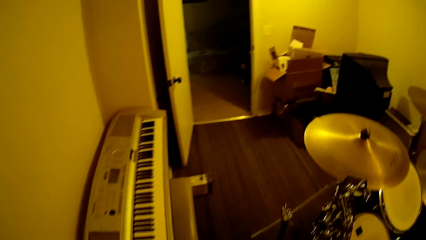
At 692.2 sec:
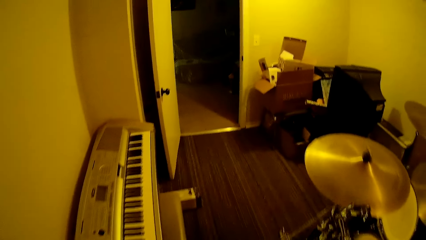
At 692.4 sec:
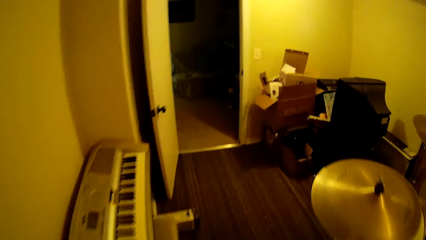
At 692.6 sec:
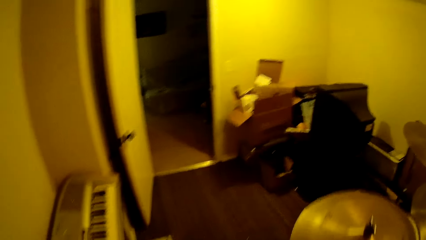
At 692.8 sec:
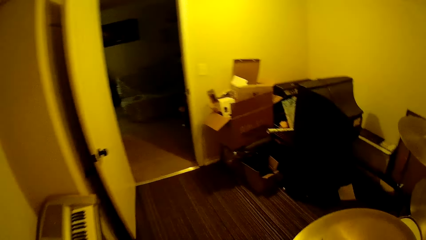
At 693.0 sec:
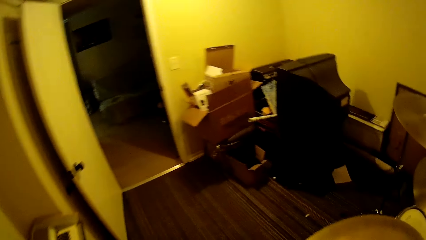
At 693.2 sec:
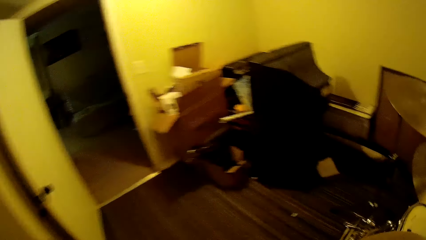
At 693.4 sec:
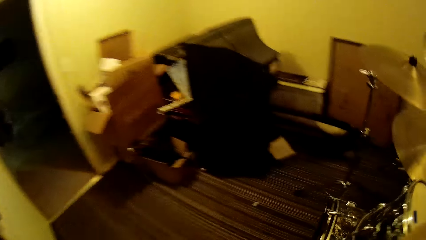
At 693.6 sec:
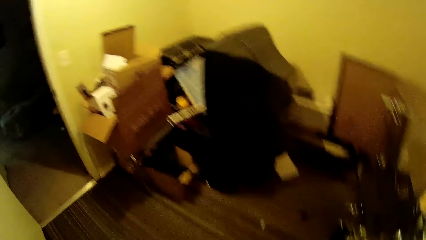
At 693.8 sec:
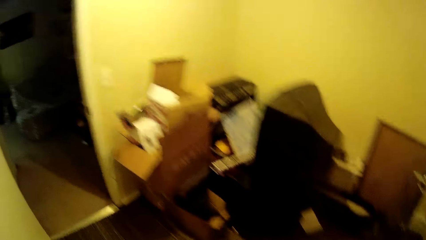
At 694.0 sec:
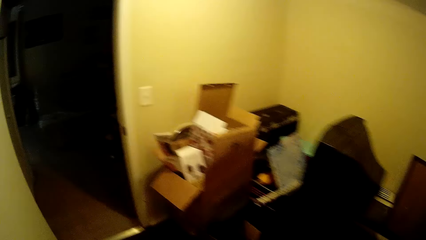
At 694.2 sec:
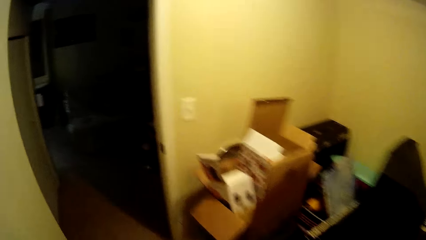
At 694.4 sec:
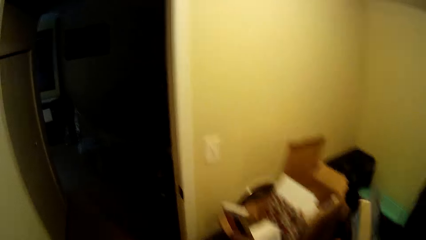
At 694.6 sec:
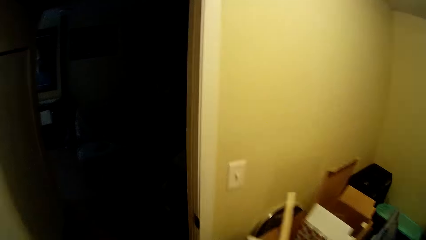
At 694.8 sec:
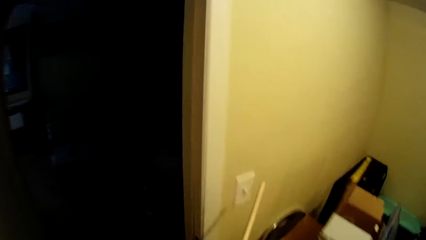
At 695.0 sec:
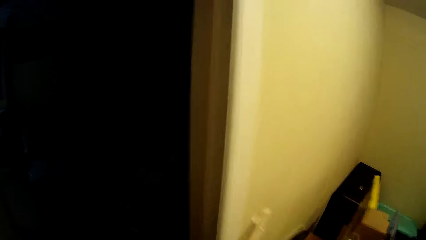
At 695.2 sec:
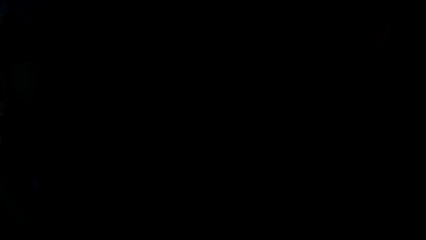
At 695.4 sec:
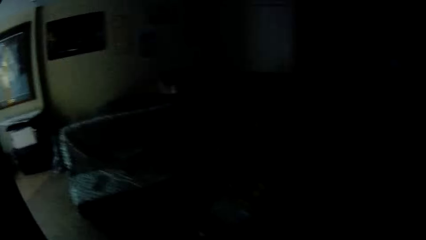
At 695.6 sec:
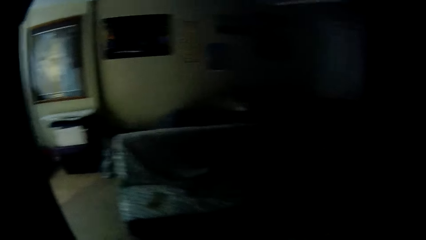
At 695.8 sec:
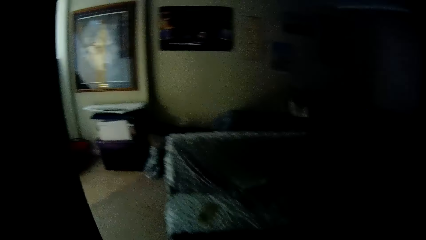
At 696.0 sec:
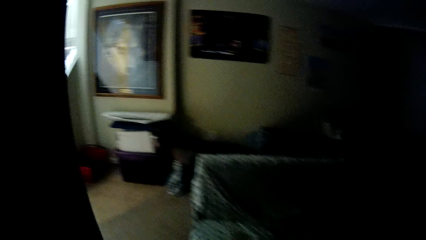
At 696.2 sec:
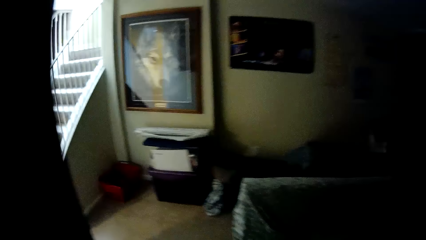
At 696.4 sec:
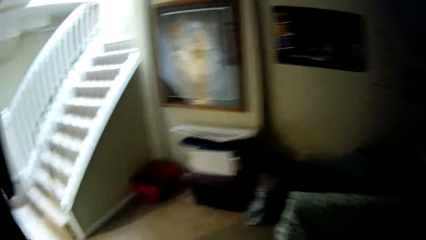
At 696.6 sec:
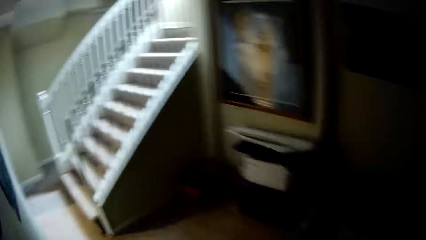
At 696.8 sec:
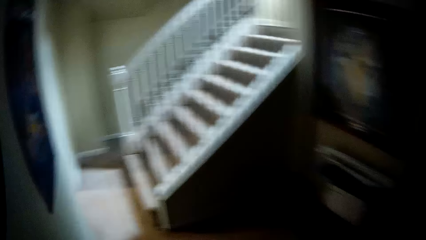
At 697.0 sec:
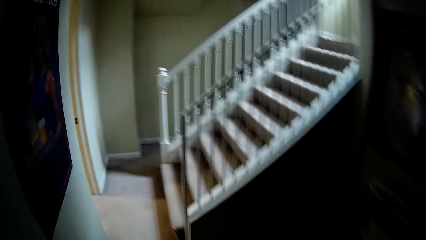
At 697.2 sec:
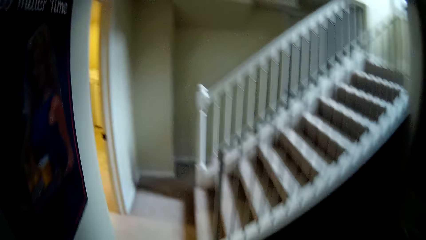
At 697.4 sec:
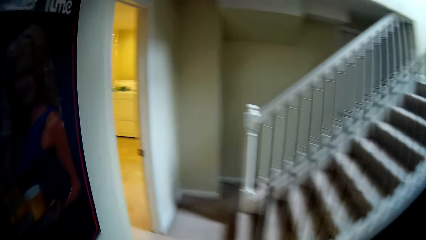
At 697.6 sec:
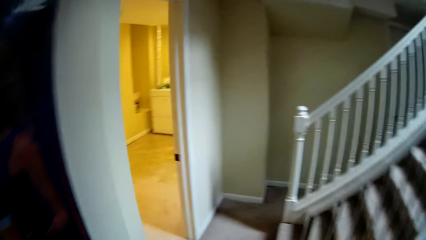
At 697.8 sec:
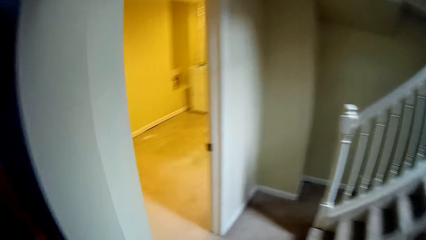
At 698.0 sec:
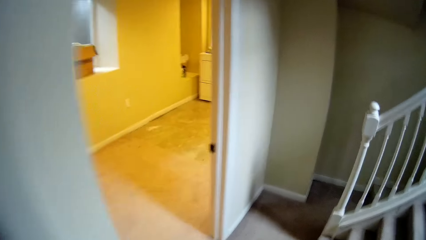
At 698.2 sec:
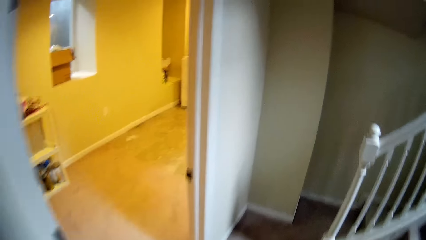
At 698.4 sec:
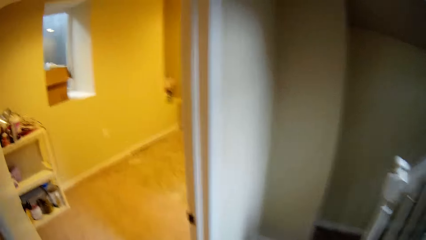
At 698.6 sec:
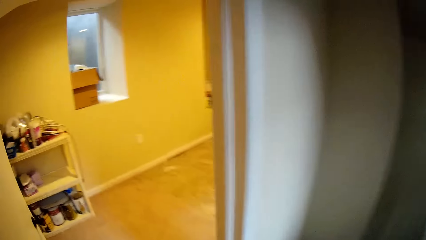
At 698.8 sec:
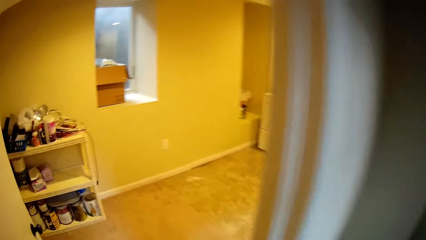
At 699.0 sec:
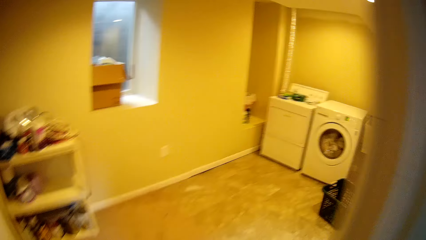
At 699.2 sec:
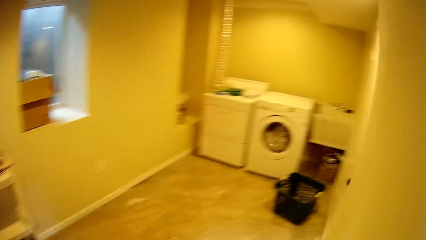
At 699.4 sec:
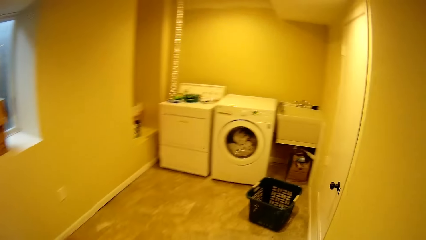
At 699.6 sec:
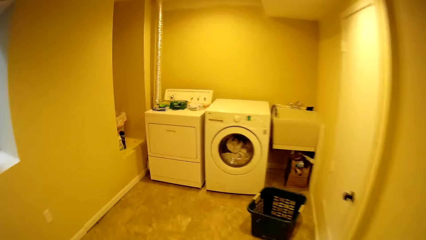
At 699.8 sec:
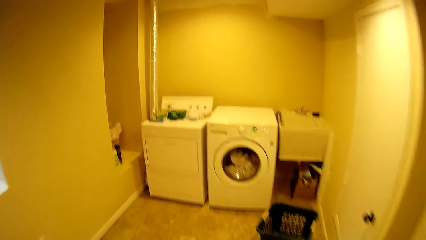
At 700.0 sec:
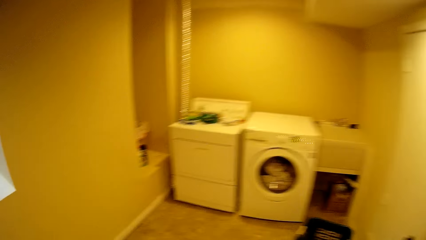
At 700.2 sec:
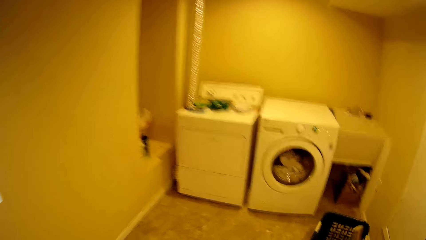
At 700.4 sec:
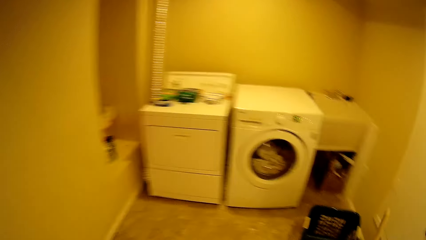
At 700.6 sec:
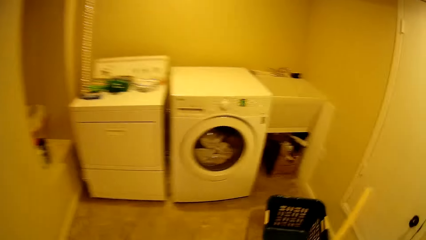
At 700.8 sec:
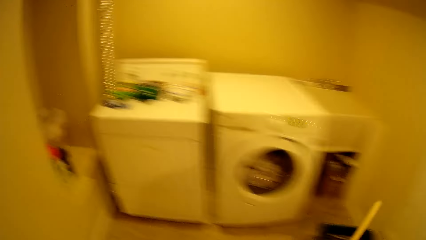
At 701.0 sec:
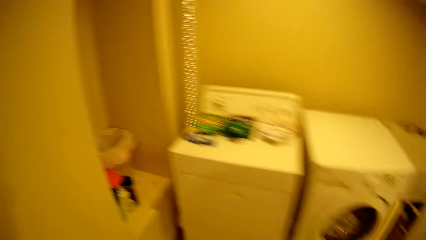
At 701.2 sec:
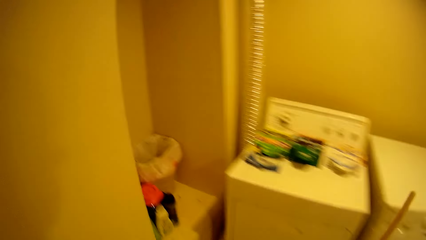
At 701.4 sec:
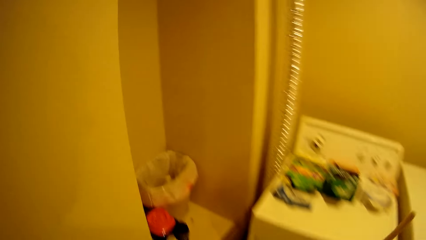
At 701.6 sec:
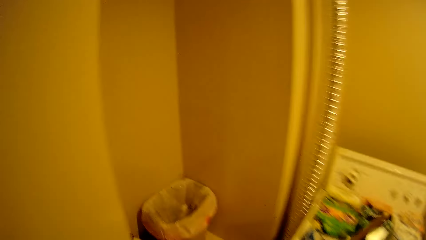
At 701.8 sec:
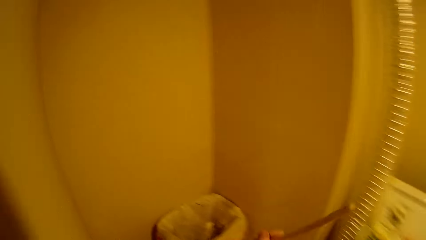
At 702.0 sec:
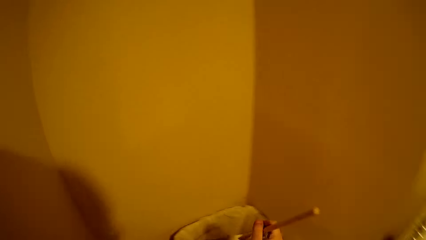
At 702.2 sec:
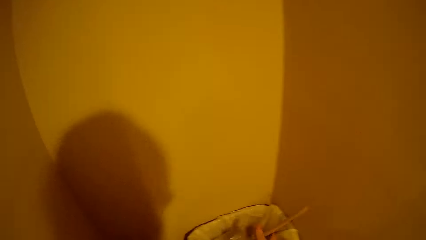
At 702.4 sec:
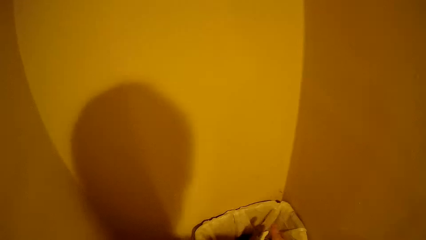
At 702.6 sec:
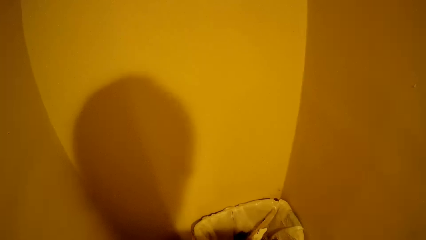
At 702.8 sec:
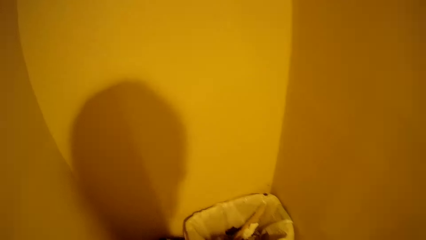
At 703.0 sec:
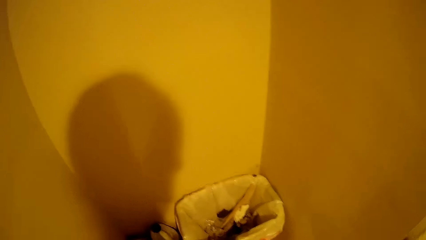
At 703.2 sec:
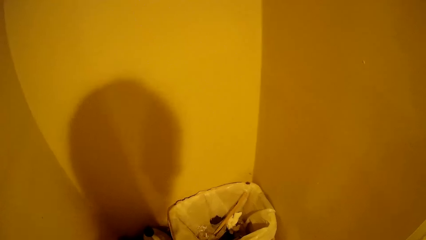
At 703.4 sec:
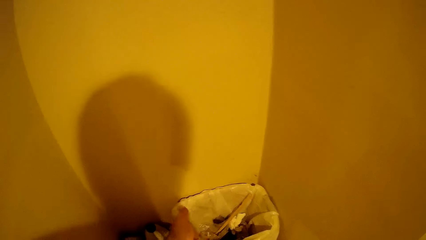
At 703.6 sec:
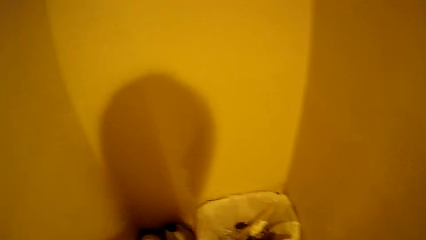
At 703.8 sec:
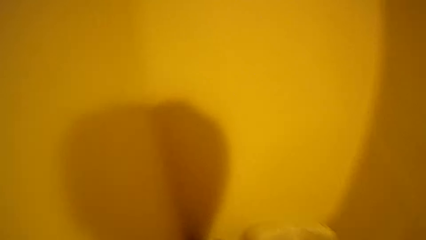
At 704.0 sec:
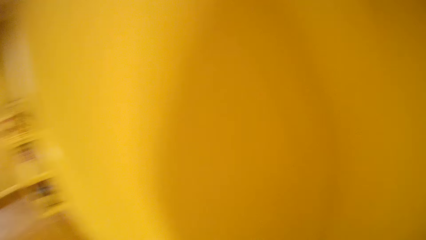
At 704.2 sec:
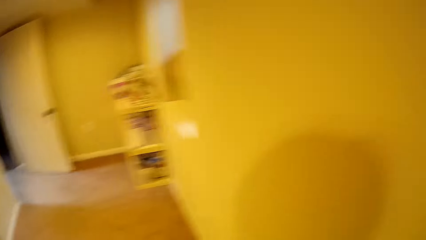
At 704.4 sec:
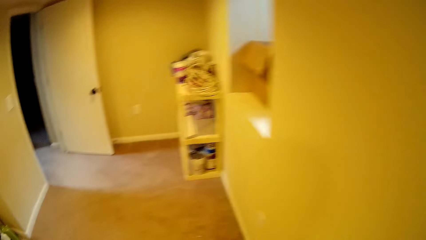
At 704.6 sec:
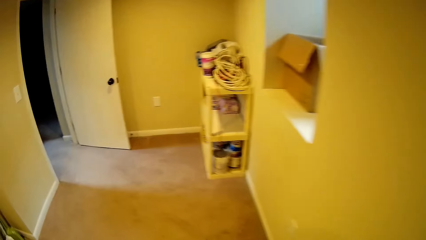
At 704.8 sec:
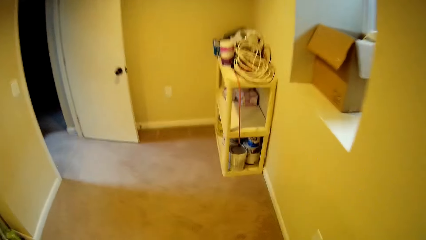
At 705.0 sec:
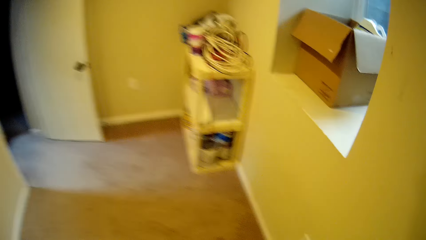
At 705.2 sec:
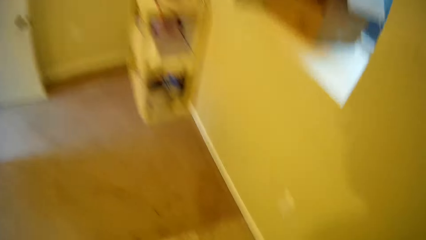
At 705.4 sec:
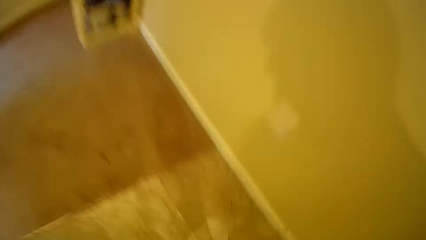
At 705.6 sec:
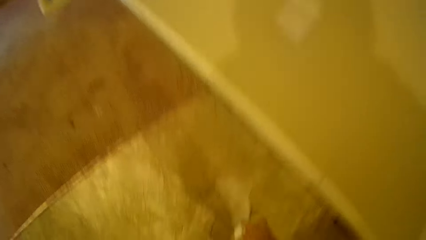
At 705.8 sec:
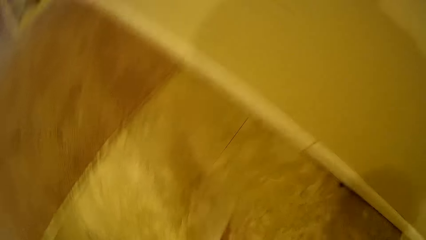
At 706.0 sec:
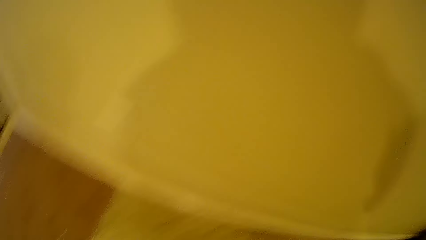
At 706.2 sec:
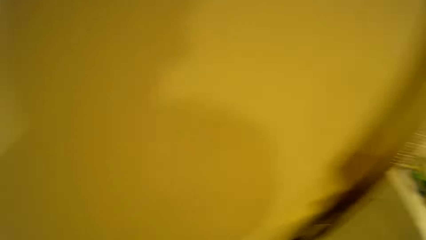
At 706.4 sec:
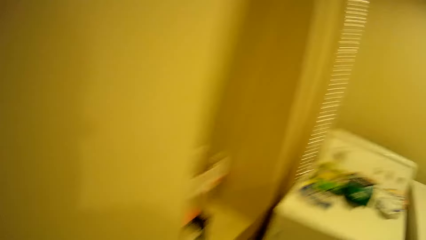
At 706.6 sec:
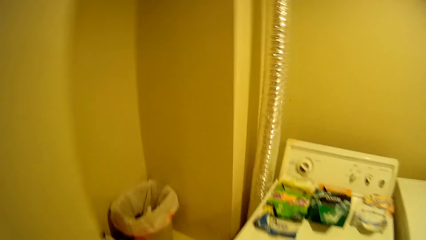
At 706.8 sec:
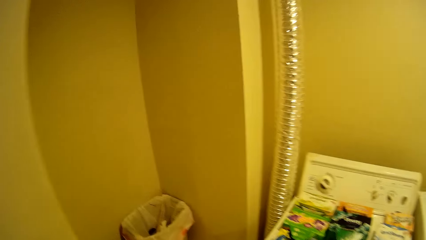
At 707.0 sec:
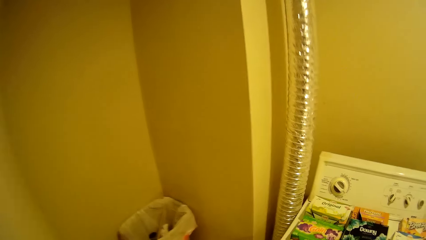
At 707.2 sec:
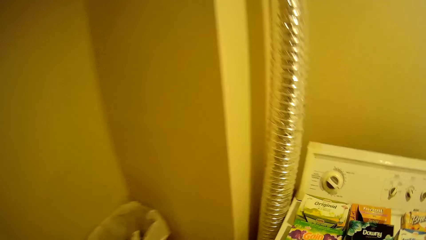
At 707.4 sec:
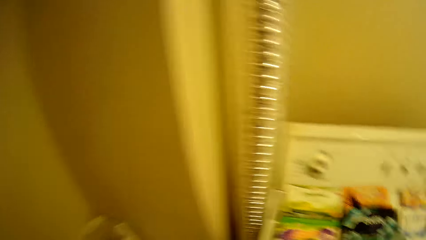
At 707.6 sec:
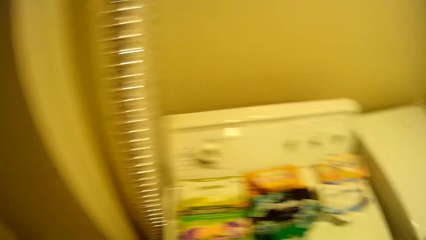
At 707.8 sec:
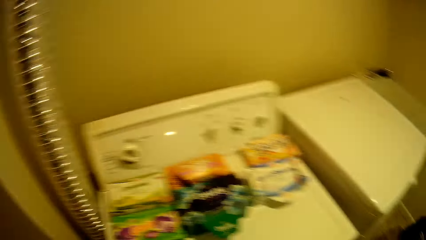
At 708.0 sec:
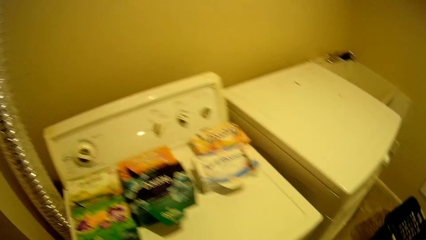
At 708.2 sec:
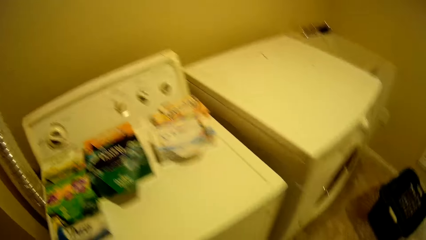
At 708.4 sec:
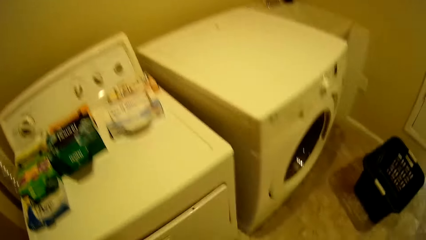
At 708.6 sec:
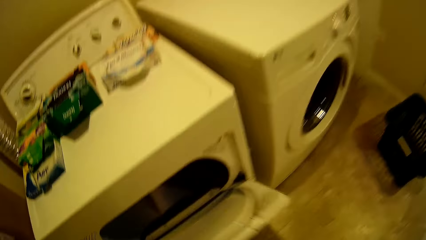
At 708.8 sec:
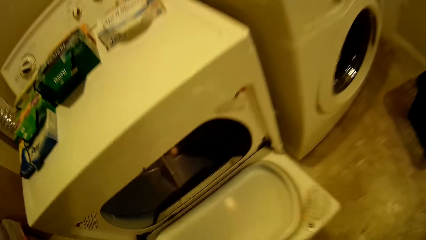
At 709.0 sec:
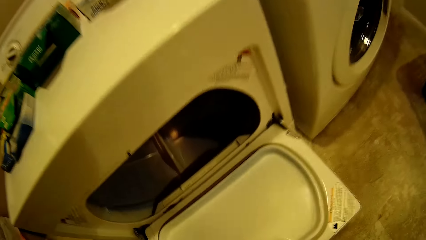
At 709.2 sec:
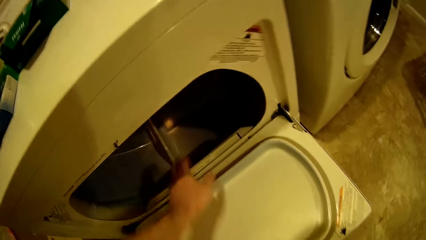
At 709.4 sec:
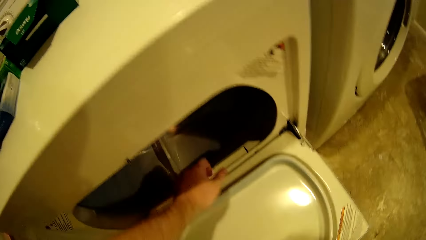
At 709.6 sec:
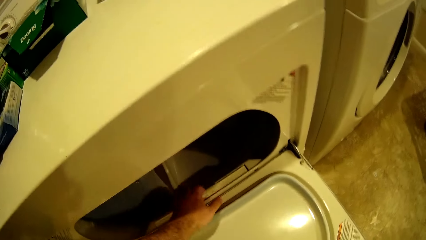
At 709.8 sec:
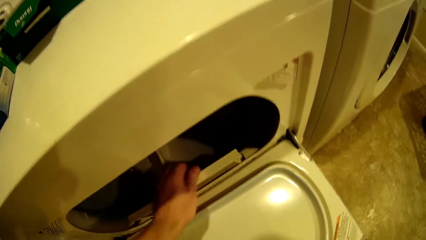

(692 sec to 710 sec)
The camera wearer walks around the room. They walk out of the room. They switch off the light. They walk to the next room. They drop the papers in the trash bin. They walk around the room. They pick the paper from the floor. They walk around the room. They open the washing machine.
